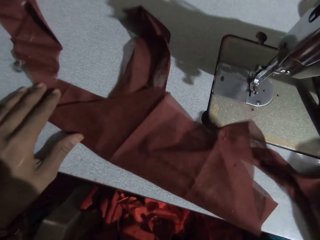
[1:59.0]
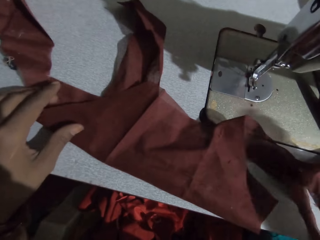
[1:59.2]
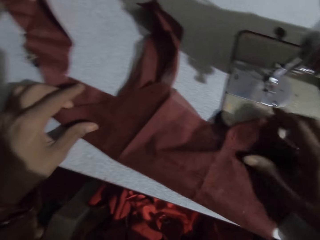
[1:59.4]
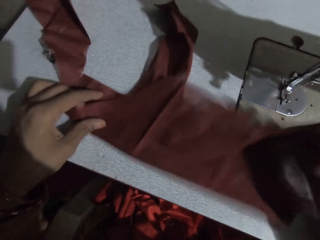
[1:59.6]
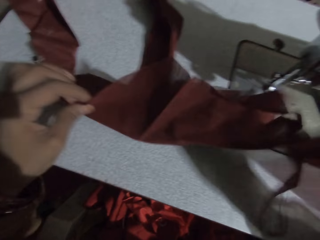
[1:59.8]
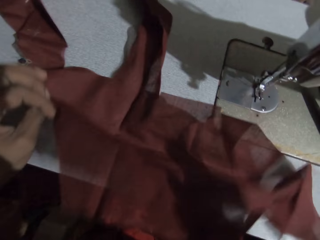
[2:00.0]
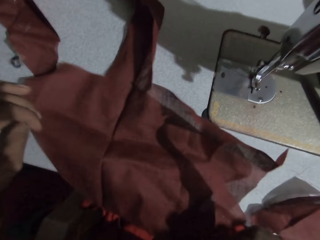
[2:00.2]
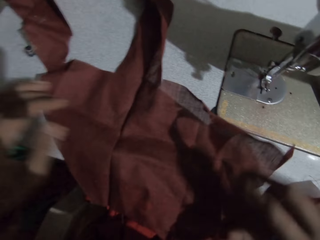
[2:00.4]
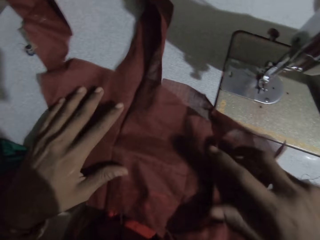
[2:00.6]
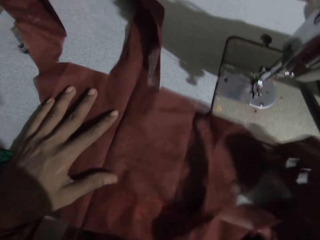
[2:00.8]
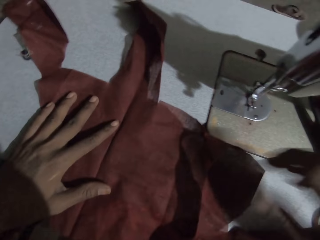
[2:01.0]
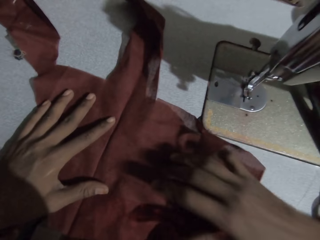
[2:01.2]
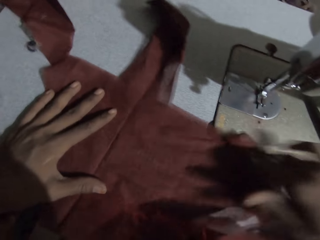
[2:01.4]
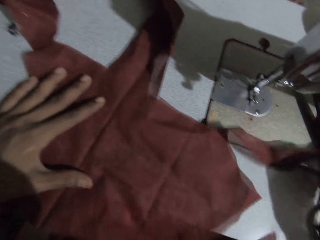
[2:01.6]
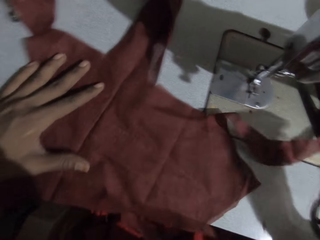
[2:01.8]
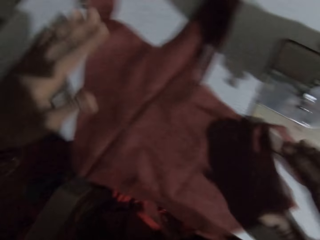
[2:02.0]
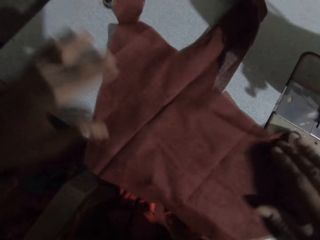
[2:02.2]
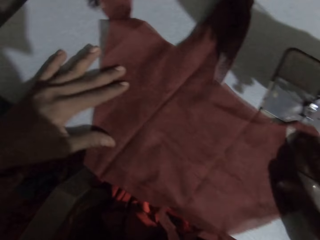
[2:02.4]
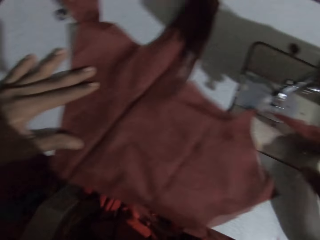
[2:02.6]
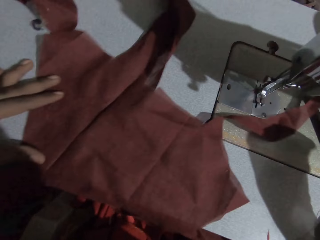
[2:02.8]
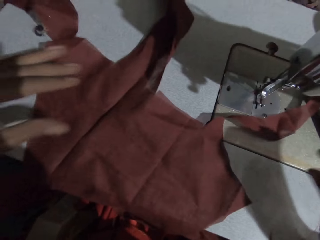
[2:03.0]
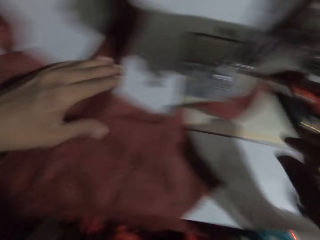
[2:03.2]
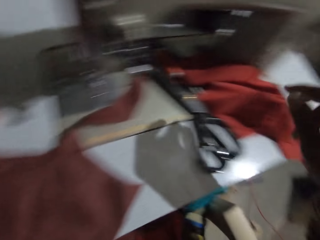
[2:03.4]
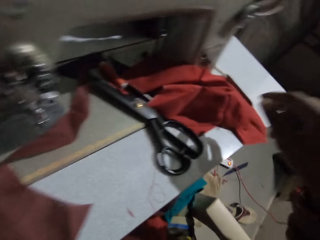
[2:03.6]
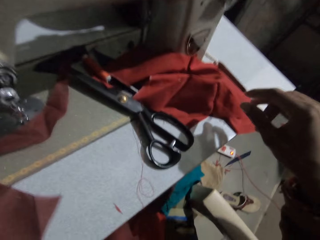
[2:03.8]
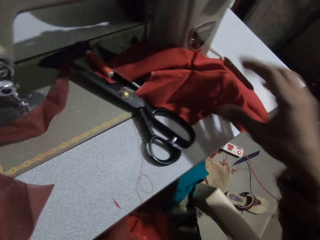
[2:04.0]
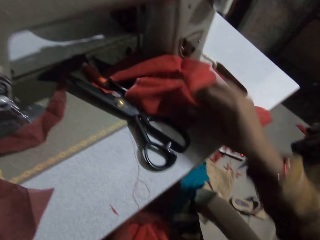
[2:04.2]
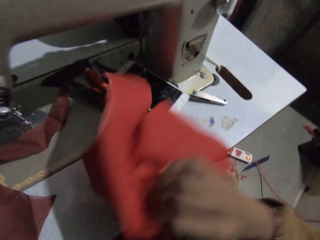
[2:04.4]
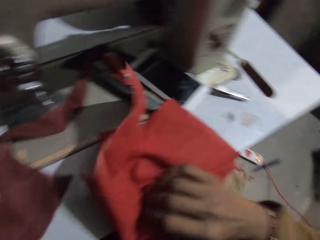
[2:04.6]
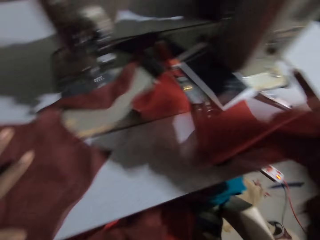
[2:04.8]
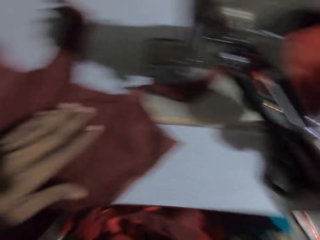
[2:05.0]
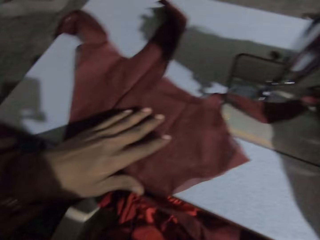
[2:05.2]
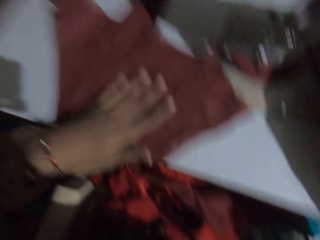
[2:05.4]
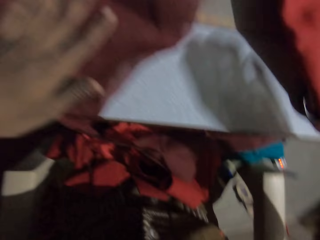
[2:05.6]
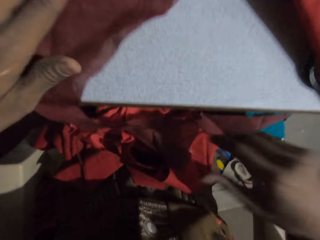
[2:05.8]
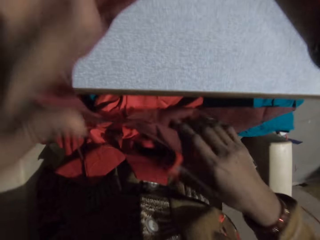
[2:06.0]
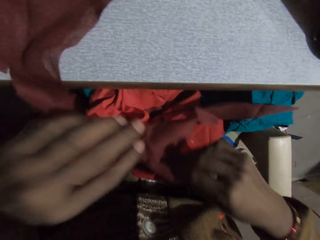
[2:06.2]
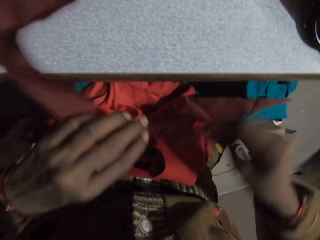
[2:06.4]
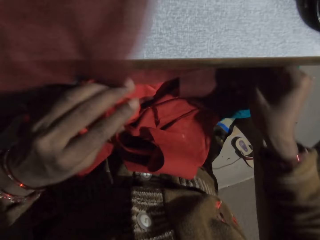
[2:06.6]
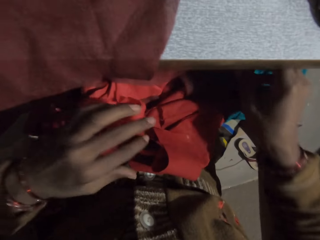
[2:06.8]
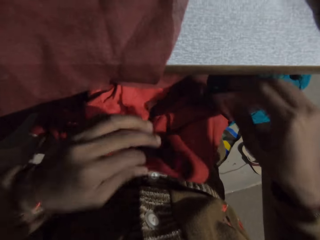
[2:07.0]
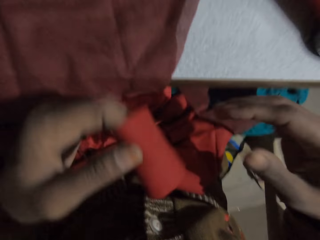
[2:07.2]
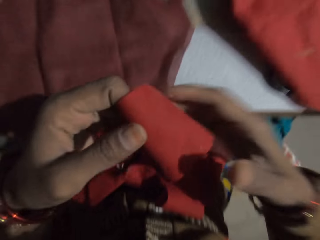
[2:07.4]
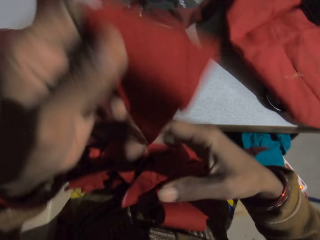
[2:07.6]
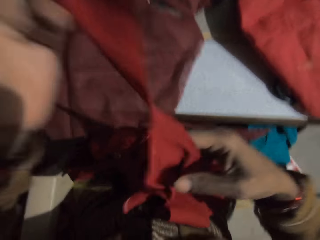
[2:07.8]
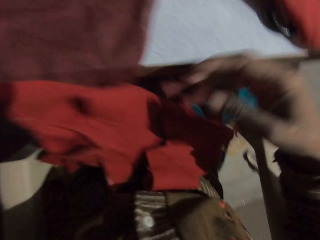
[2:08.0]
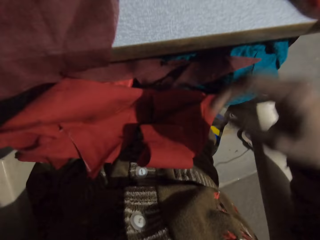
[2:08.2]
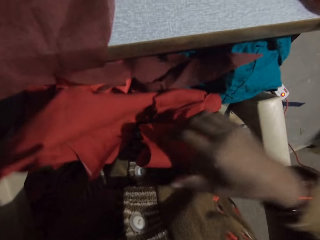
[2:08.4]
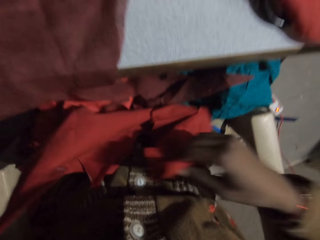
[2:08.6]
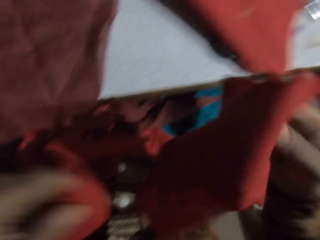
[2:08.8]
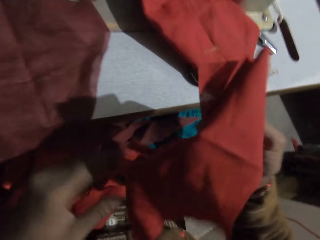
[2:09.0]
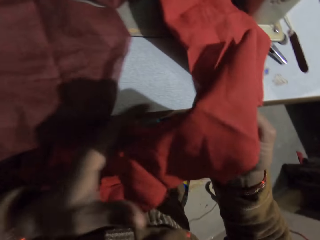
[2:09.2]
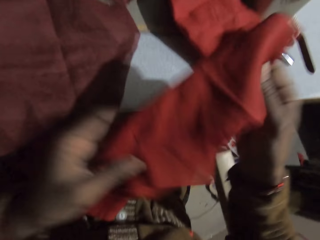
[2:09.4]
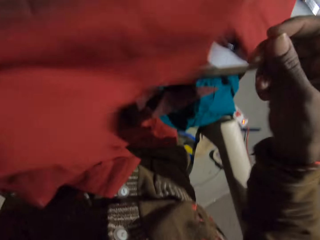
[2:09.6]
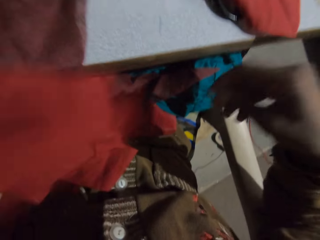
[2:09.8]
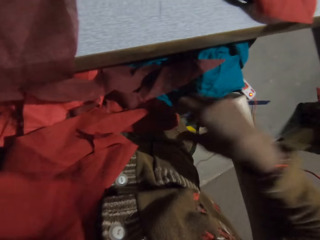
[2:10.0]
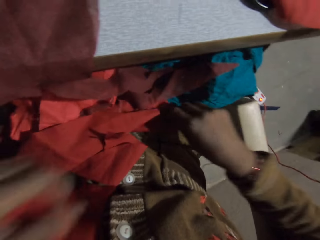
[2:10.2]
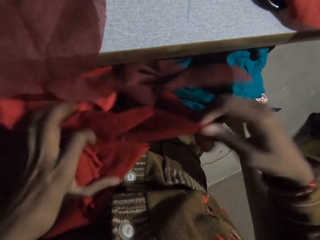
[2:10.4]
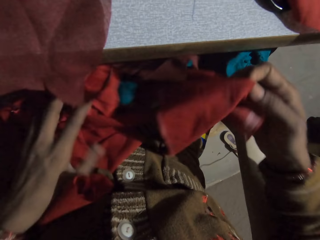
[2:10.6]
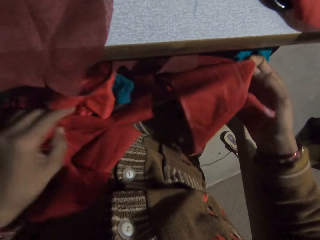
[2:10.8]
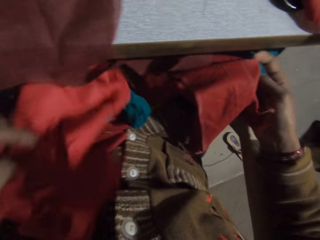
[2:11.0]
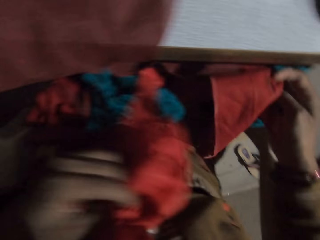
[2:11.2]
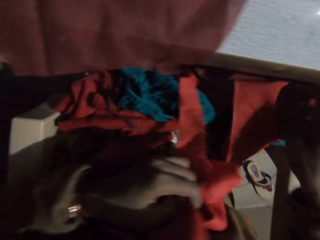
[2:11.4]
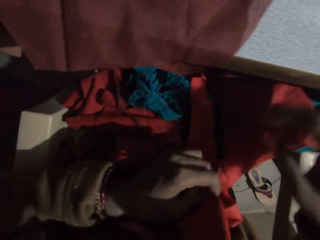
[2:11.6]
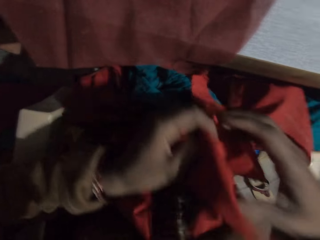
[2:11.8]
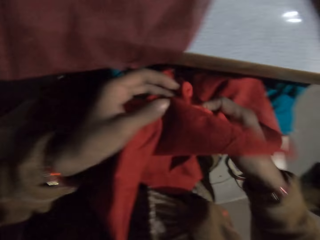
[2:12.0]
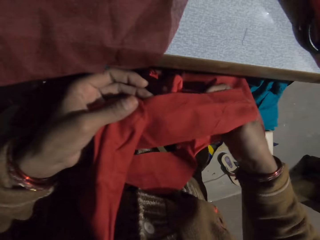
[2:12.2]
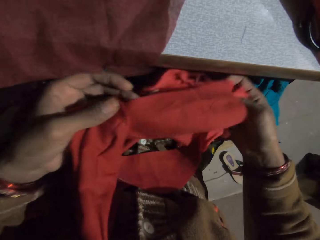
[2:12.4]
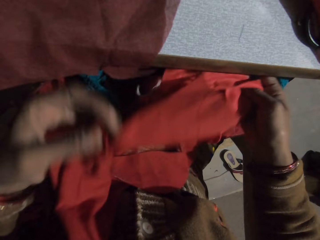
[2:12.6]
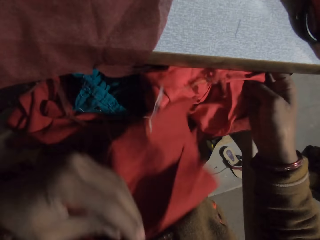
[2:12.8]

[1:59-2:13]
The camera wearer inspects the cloth. She takes a red fabric on the table with her right hand. She touches a cloth. She checks the pieces of fabric on her lap.

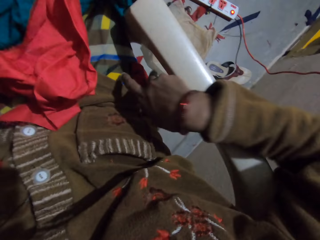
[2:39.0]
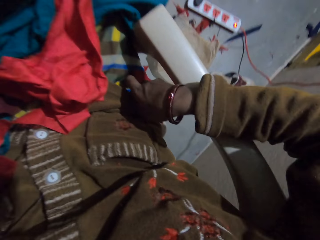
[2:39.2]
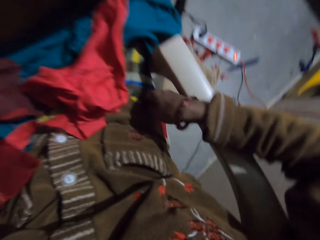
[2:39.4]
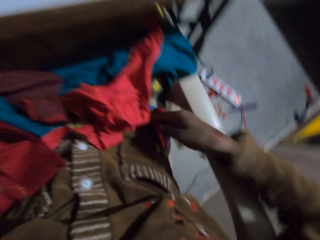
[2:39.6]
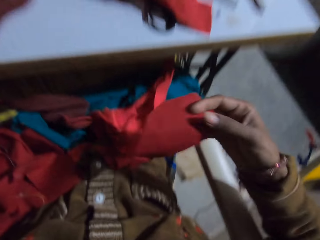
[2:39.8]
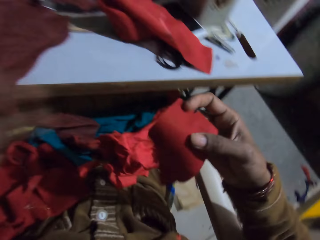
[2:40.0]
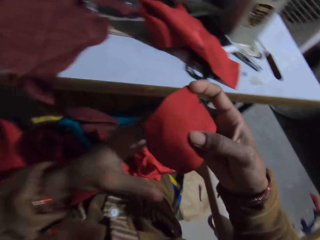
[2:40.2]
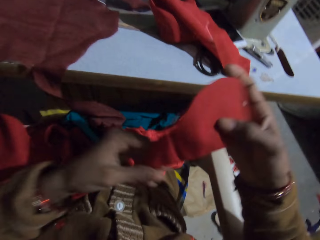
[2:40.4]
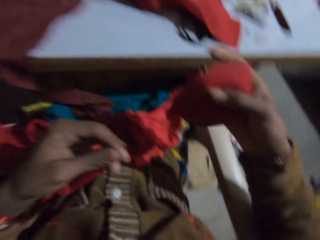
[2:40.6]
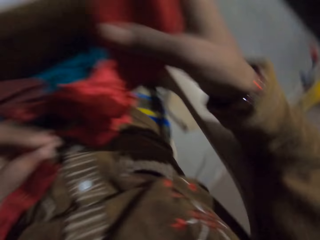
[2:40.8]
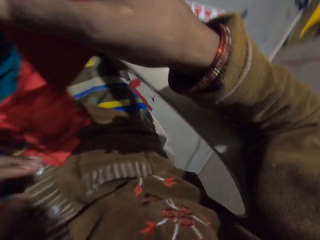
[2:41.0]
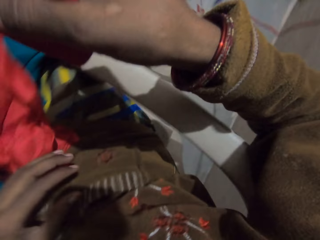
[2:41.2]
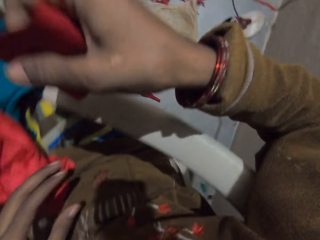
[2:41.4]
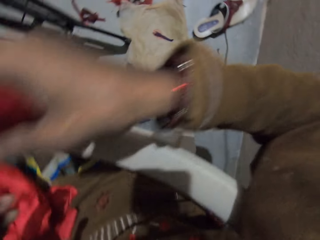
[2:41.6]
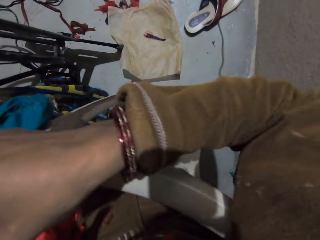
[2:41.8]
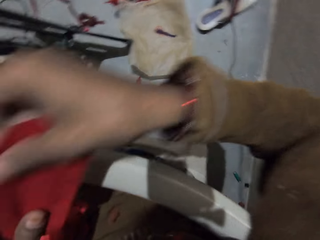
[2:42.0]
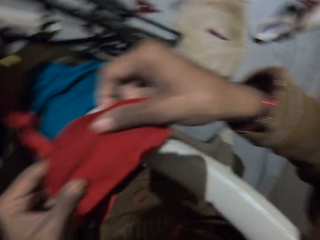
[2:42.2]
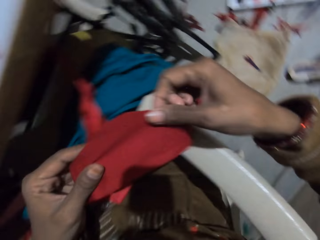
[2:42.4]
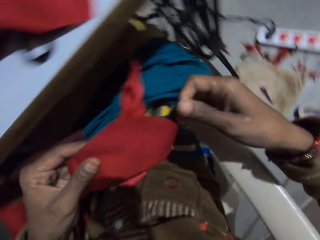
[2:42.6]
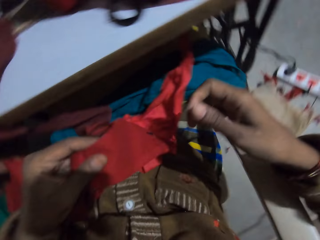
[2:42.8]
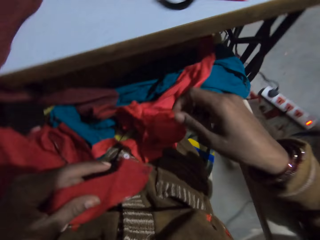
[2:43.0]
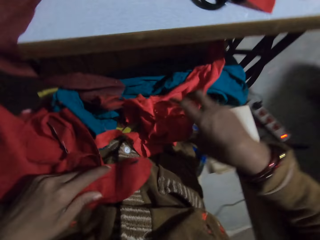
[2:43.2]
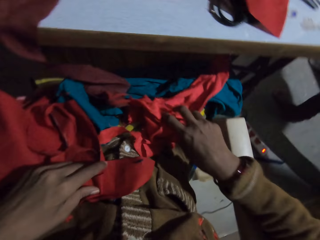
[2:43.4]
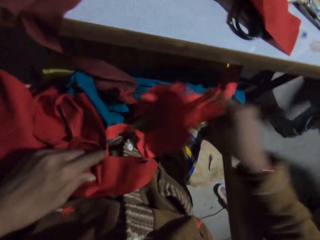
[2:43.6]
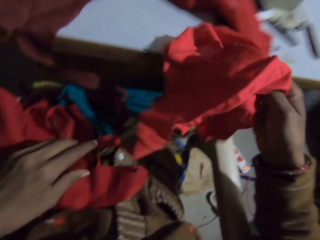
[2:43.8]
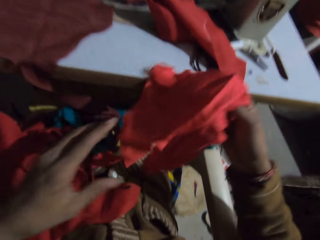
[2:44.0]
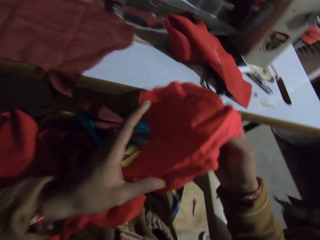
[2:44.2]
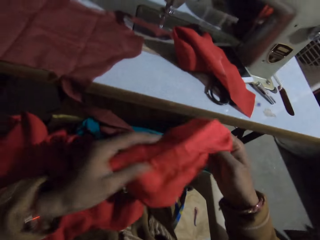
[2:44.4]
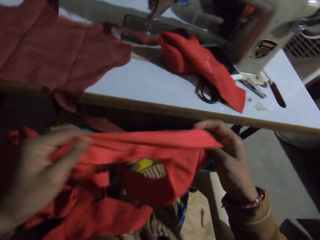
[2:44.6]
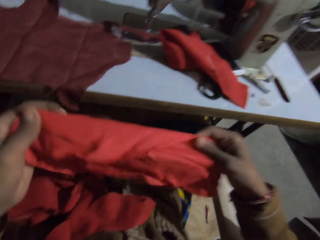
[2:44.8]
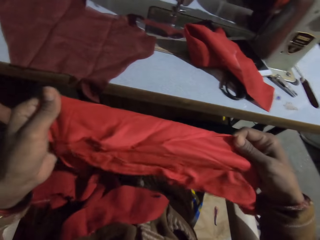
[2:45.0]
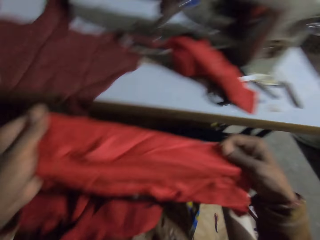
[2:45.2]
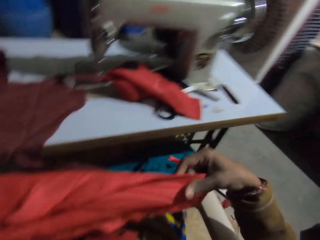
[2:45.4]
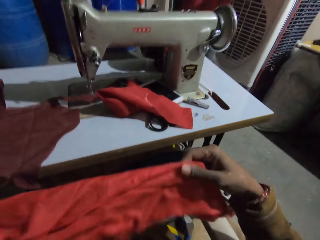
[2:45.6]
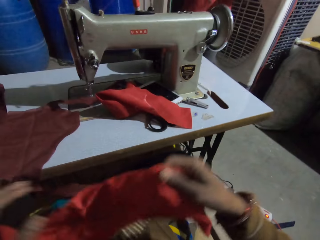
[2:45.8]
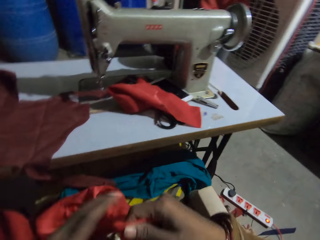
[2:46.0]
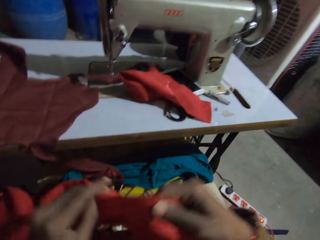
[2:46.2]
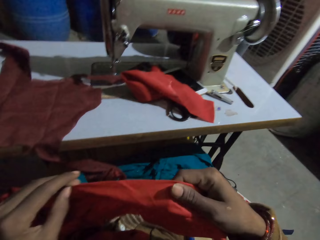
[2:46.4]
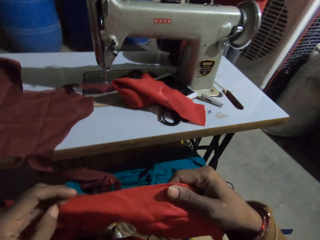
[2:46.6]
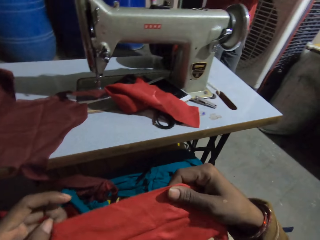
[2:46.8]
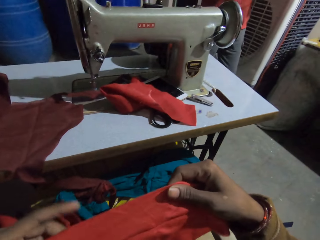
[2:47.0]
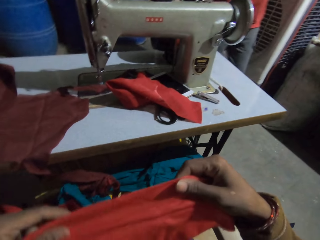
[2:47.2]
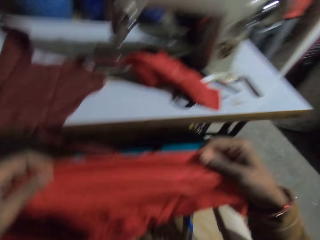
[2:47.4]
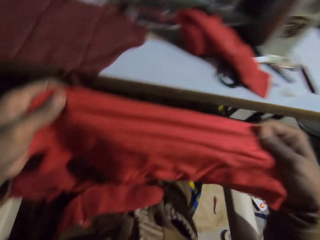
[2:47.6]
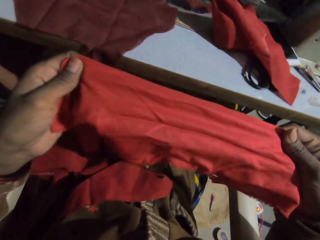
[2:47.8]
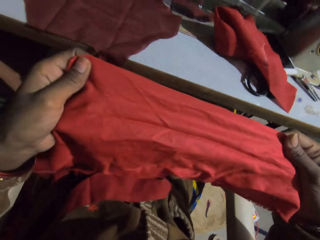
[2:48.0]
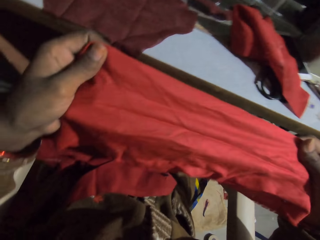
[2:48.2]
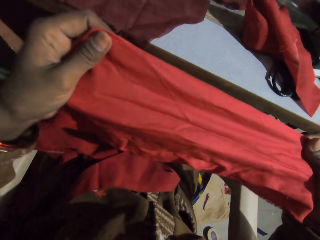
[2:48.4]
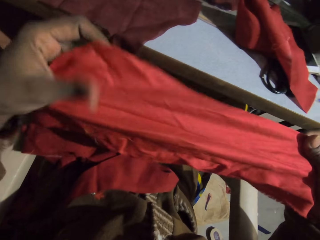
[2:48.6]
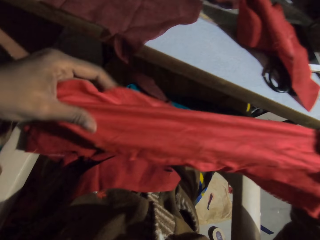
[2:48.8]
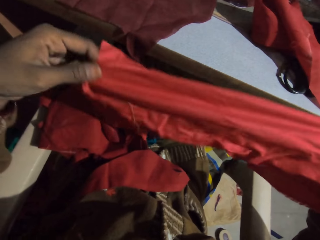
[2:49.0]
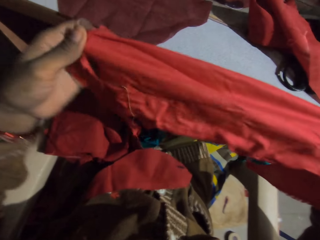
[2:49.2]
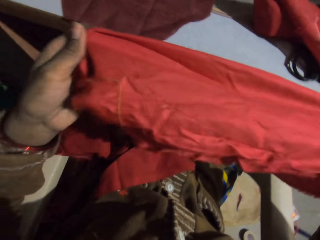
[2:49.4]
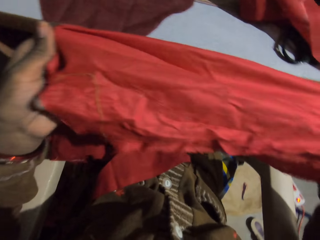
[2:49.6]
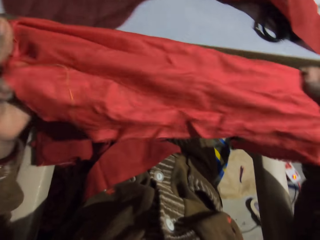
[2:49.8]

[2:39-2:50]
The camera wearer takes a small piece of fabric or cloth on a chair with her right hand. She inspects the cloth, drops the fabric on her lap, and takes another fabric on her lap with her right hand. She stares at the sewing machine. She inspects the cloth.
